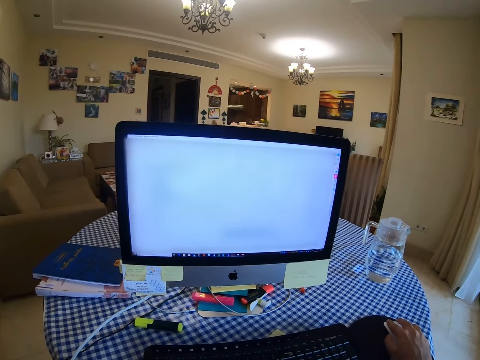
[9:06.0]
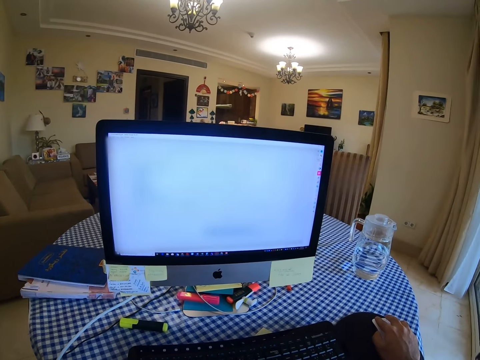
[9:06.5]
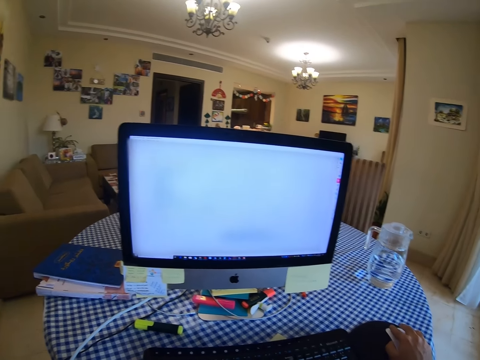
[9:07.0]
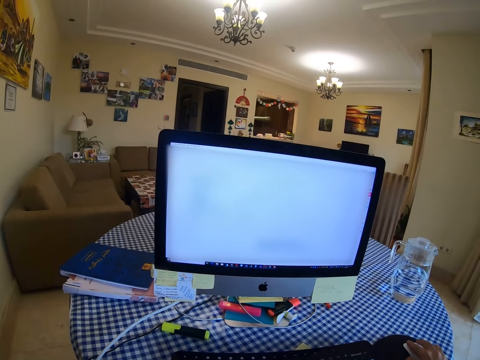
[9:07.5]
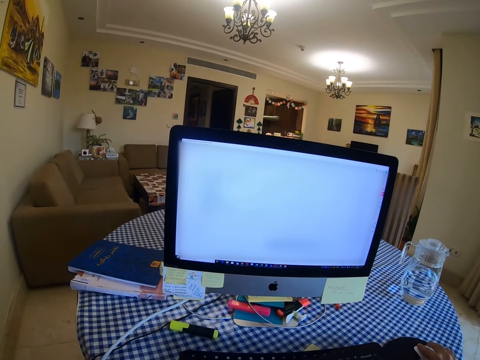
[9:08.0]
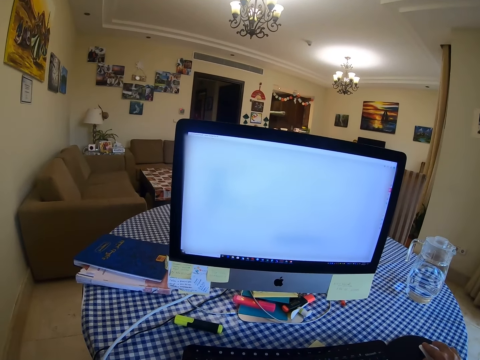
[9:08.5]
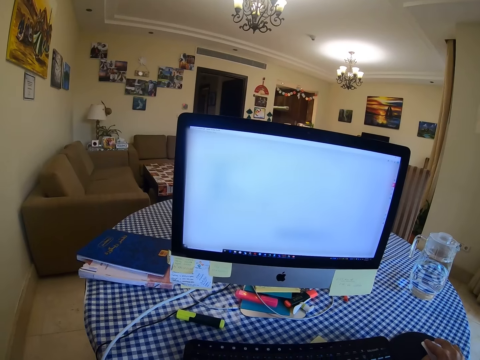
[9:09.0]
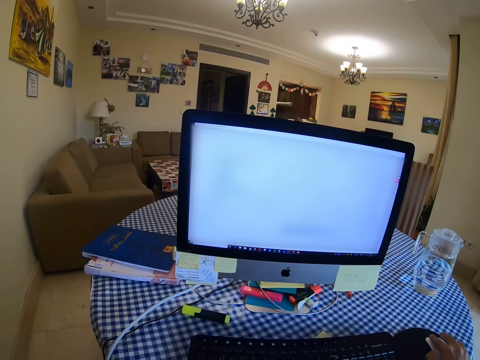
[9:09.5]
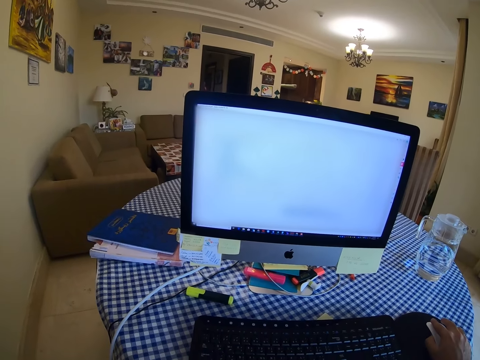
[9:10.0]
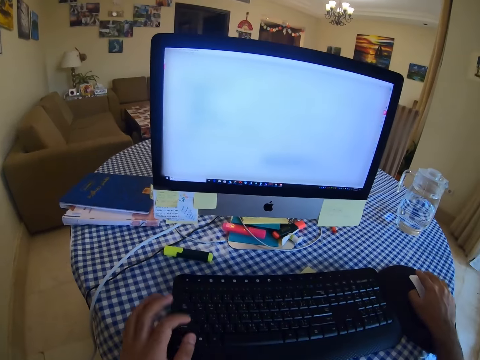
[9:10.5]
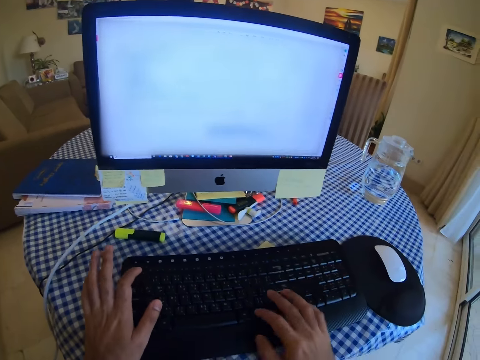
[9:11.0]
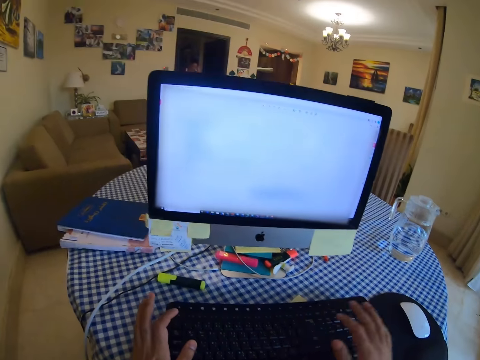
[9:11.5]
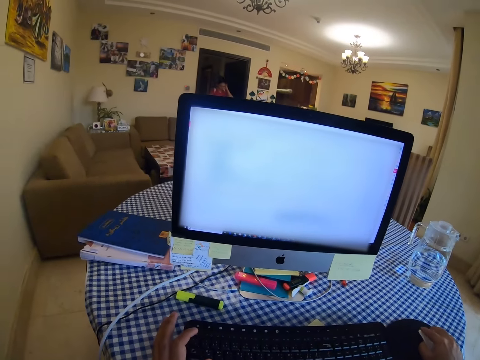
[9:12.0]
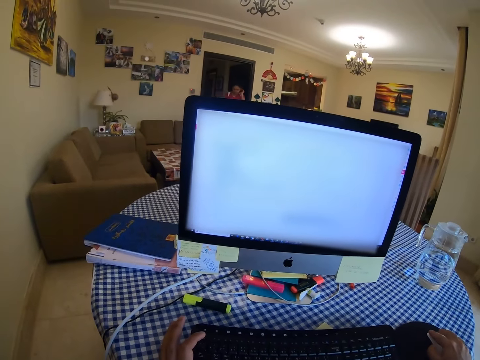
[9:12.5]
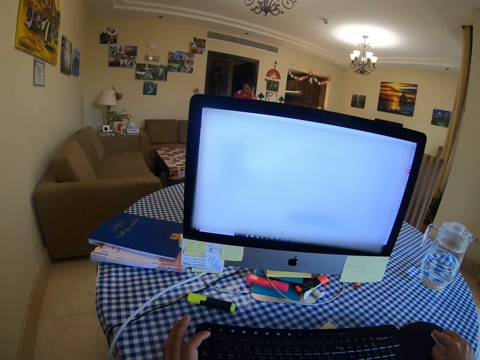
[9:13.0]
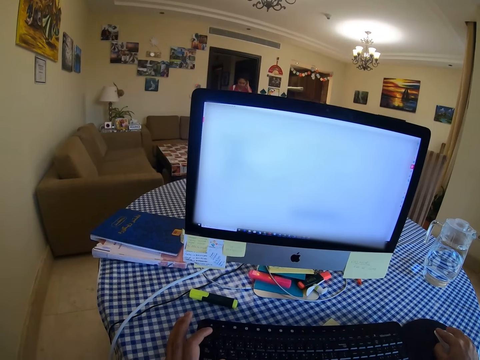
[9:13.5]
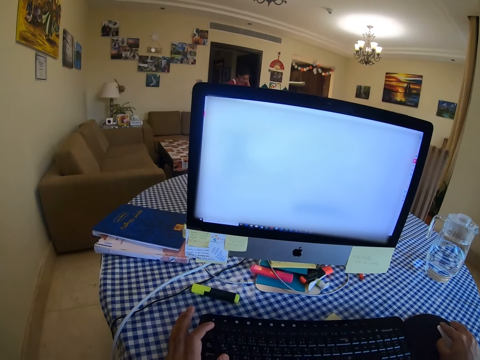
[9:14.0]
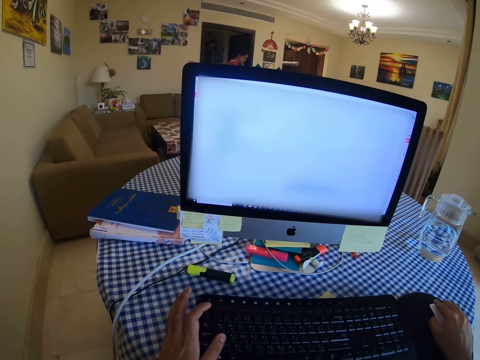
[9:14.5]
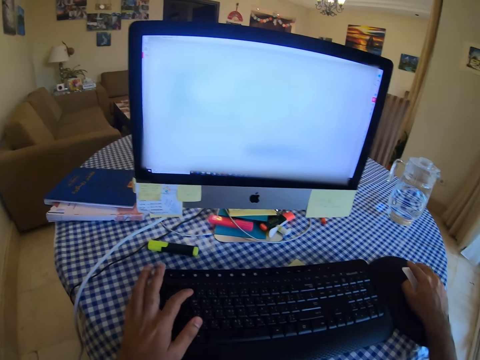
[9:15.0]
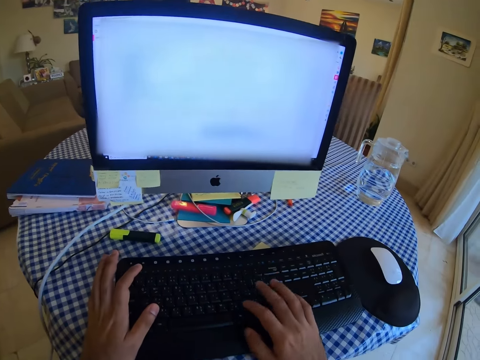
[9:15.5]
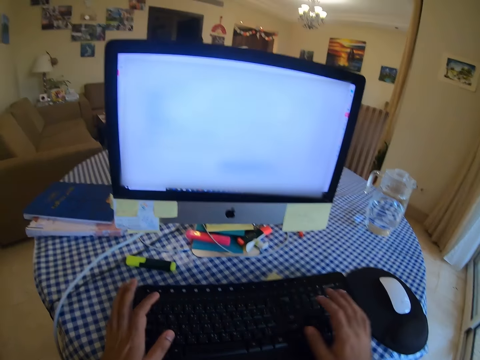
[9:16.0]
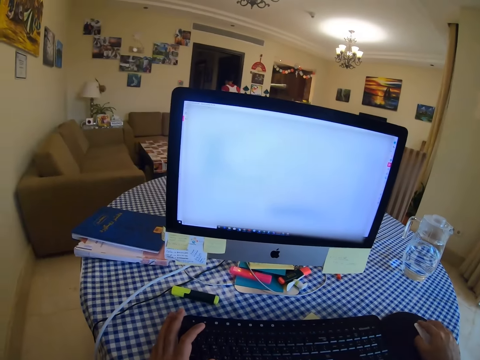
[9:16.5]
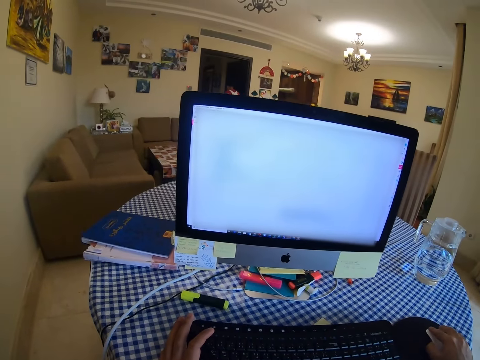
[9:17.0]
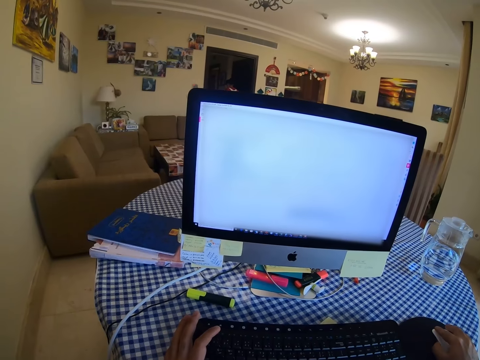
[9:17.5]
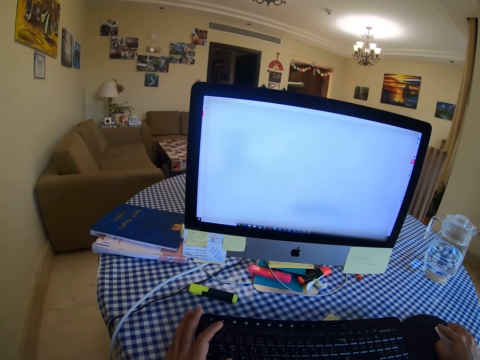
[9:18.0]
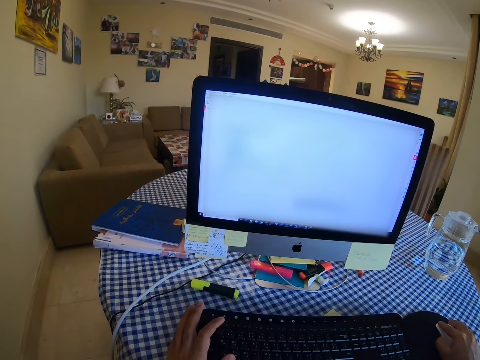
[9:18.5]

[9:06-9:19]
The camera wearer types on the keyboard. They scroll the computer with the mouse and hold the mouse. They type on the keyboard. They scroll the computer with the mouse and hold the mouse.

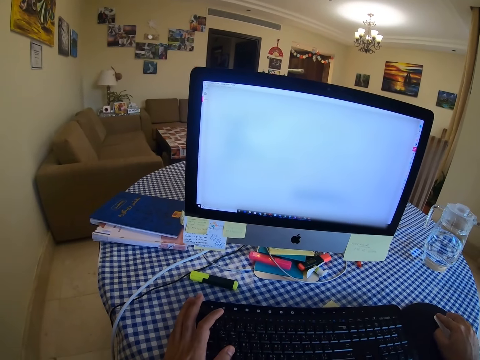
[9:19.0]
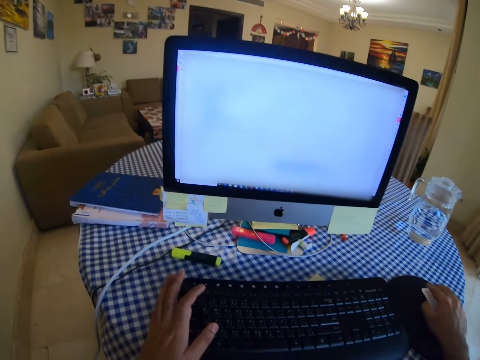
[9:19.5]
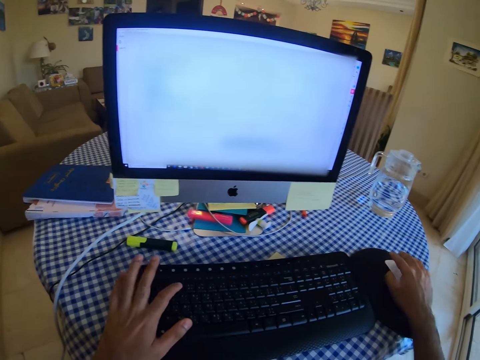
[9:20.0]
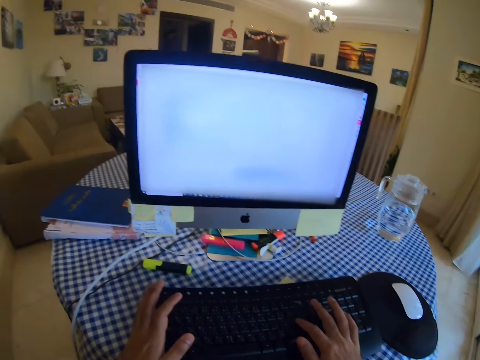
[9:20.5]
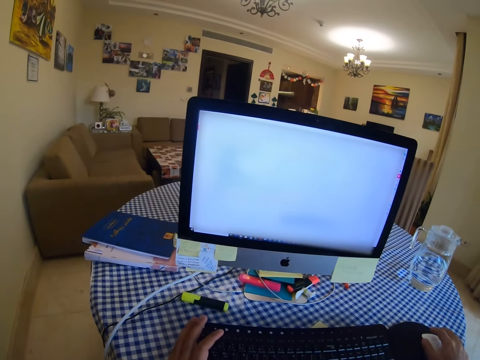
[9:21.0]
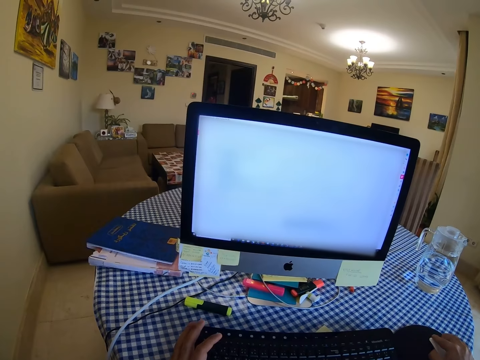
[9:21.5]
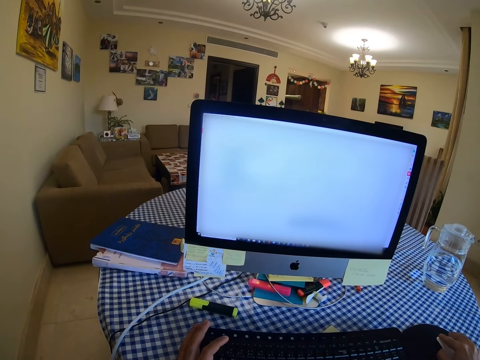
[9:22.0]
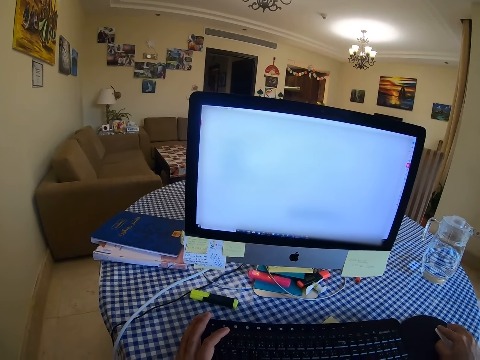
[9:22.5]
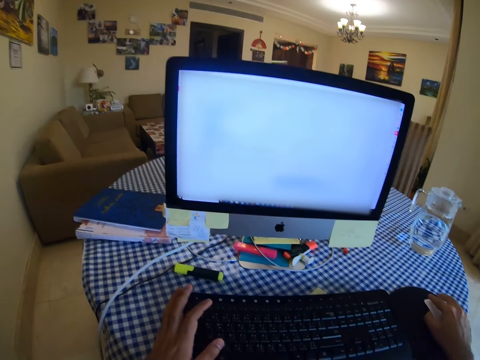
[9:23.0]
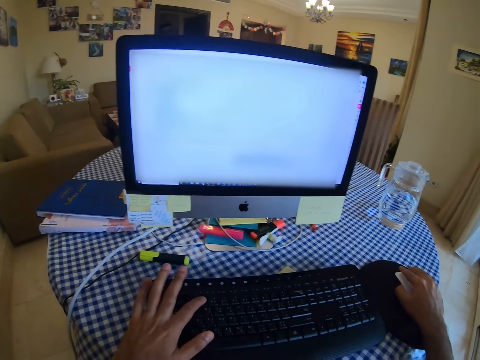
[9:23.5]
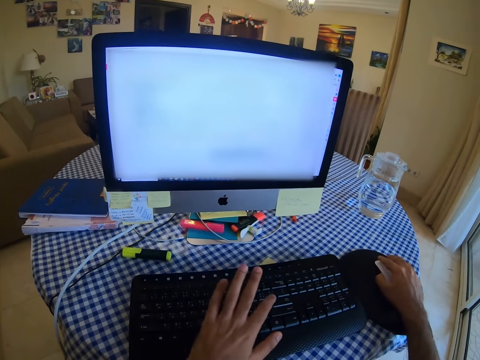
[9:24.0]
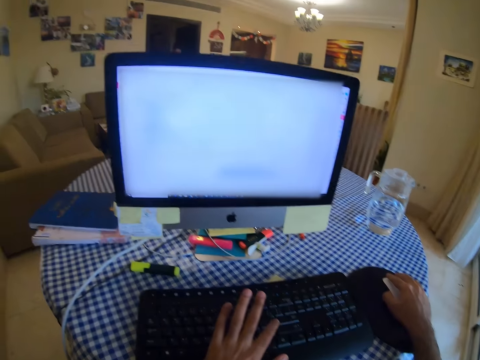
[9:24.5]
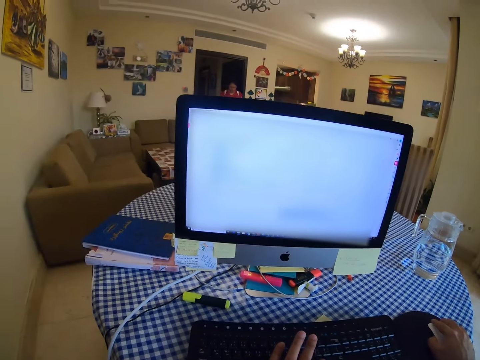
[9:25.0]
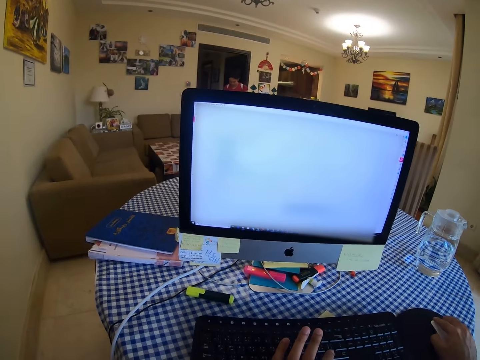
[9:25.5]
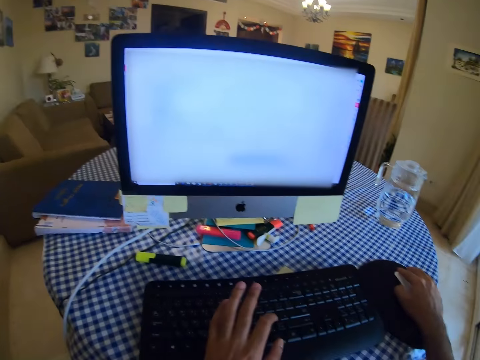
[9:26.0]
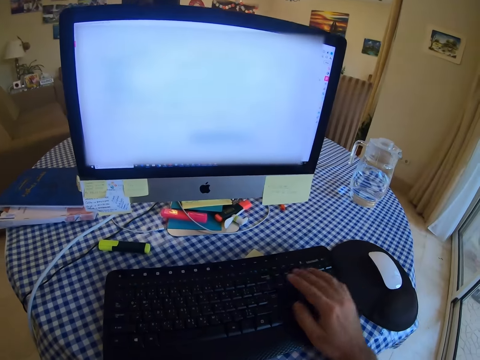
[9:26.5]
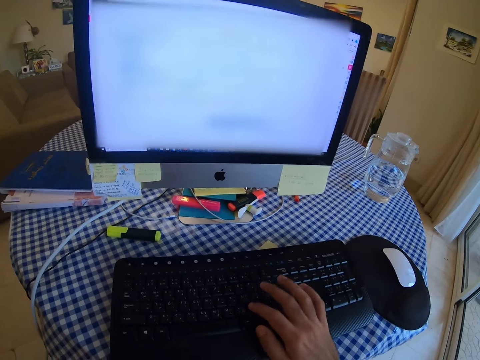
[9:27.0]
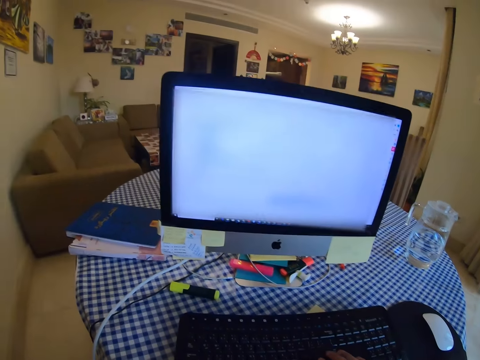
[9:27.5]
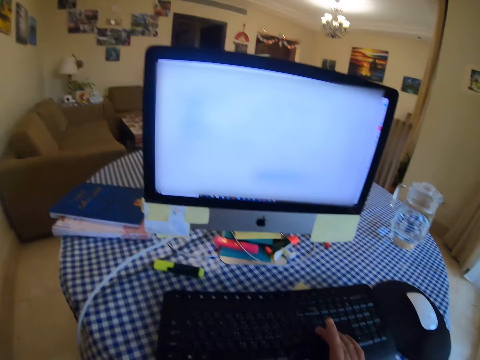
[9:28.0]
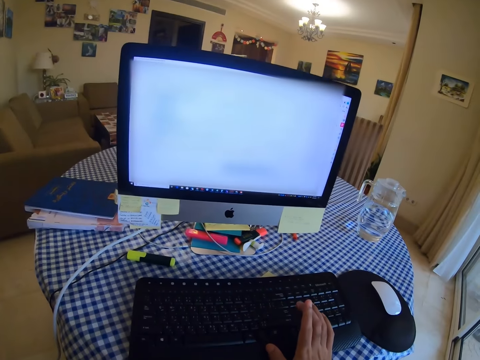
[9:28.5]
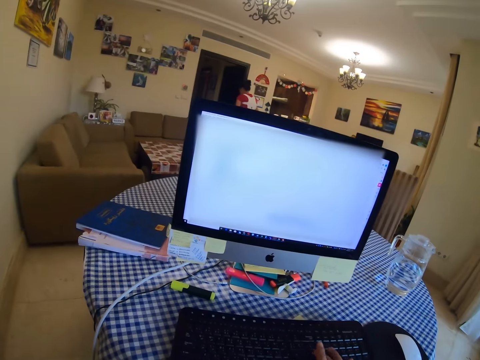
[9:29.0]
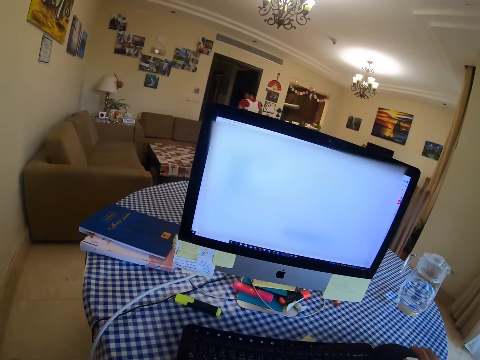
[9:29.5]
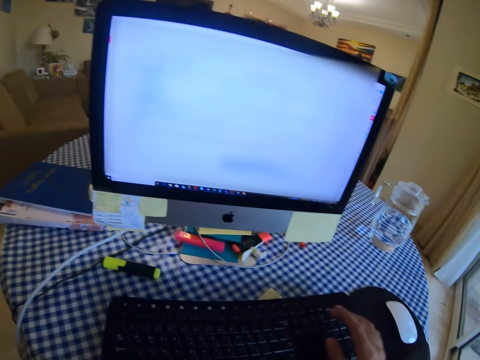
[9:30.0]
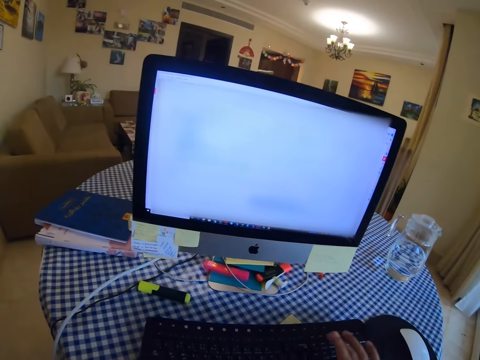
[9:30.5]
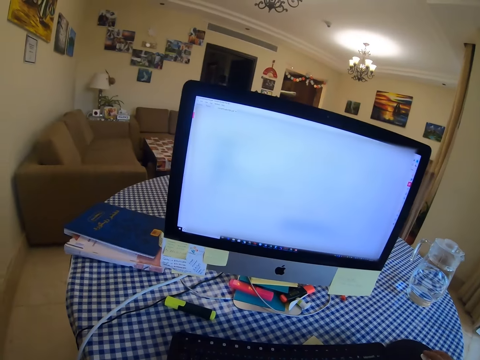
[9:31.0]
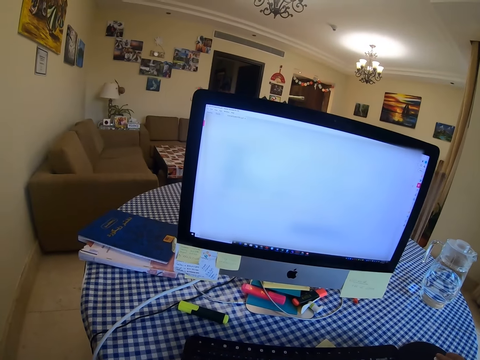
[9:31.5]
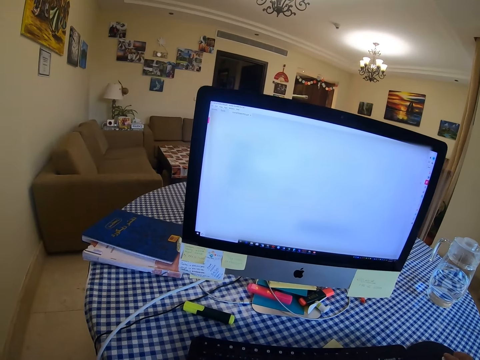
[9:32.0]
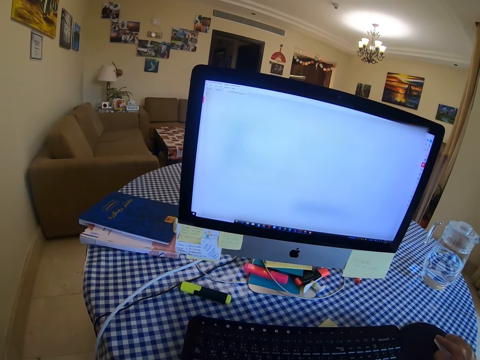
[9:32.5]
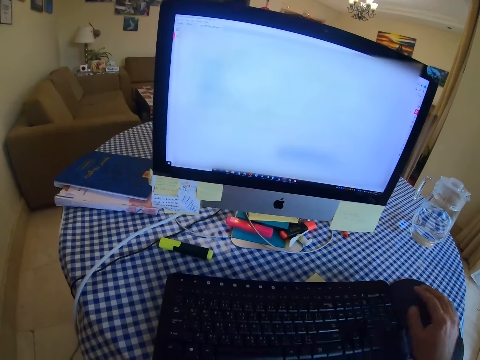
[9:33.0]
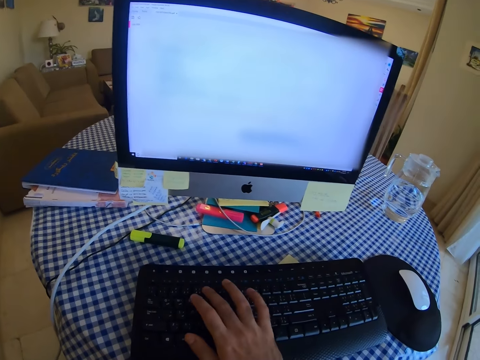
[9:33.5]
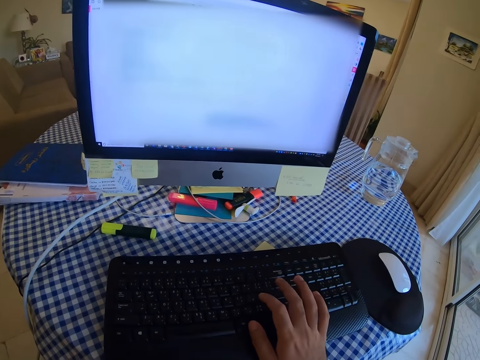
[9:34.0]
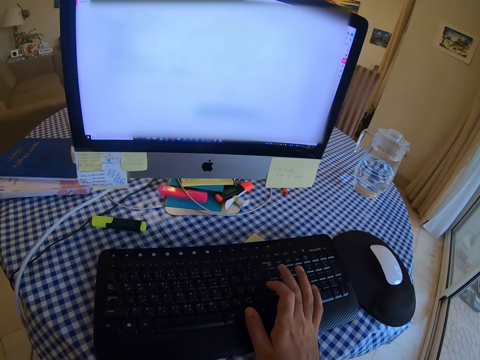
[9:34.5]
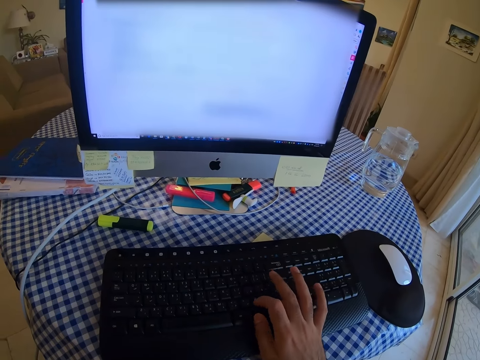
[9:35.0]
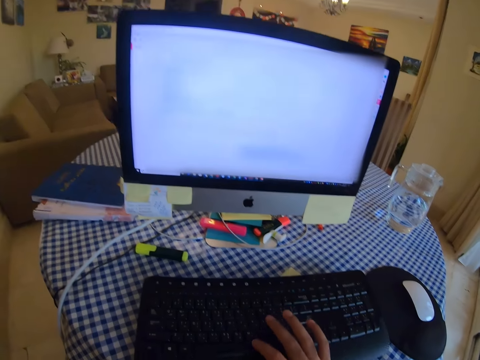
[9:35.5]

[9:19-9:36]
The camera wearer types on the keyboard. They scroll the computer with the mouse and hold the mouse. They type on the keyboard. They type on the keyboard again. They scroll the computer with the mouse and hold the mouse. They type on the keyboard.
